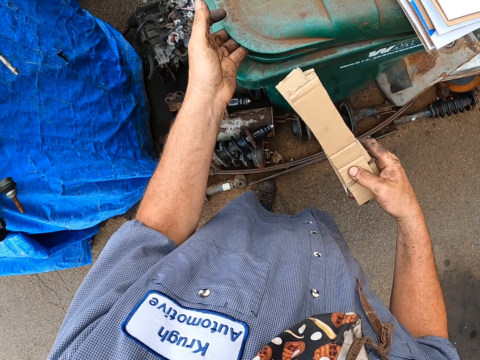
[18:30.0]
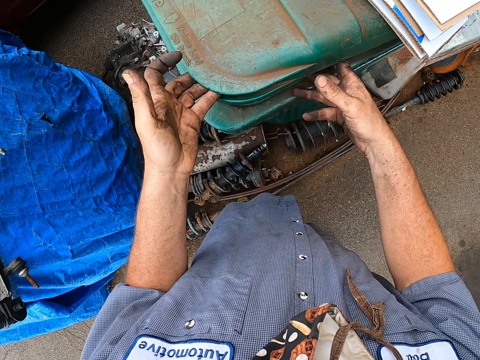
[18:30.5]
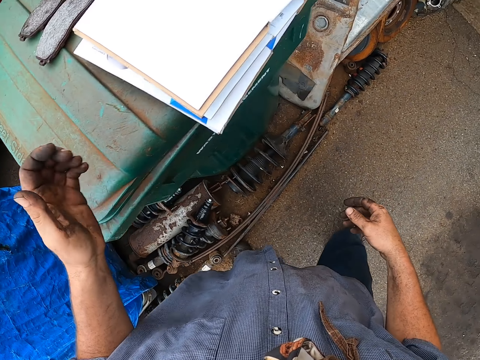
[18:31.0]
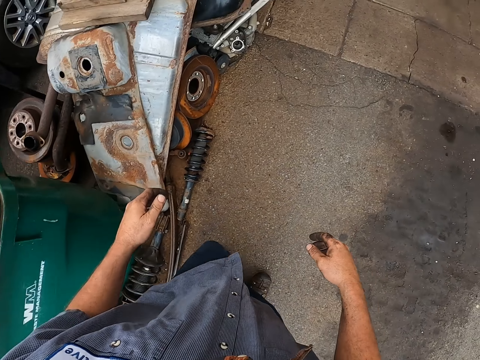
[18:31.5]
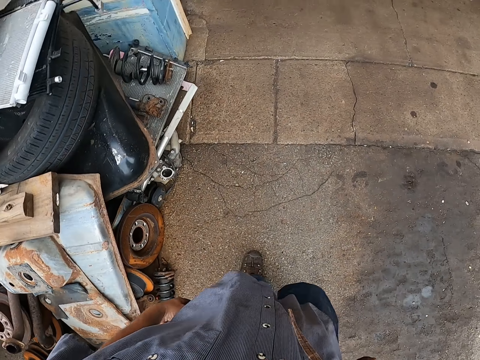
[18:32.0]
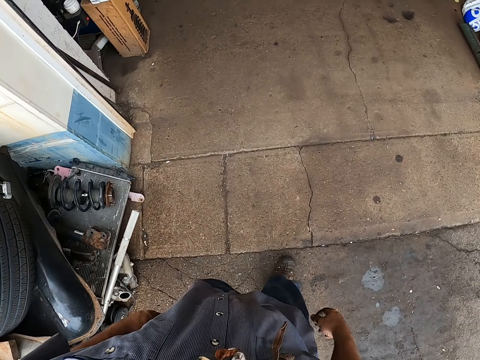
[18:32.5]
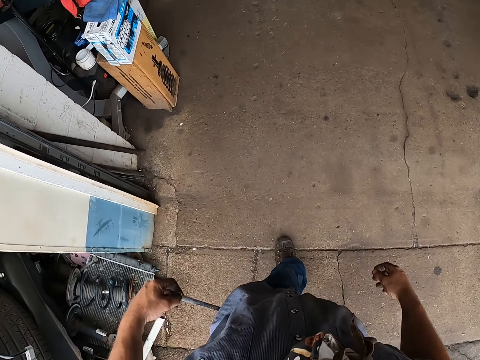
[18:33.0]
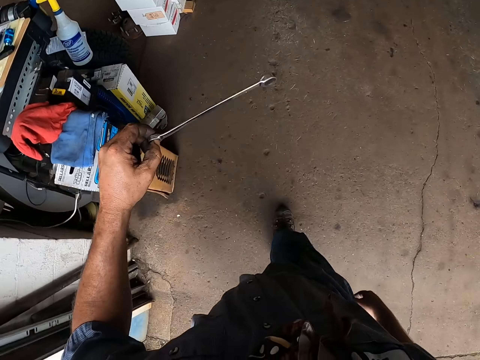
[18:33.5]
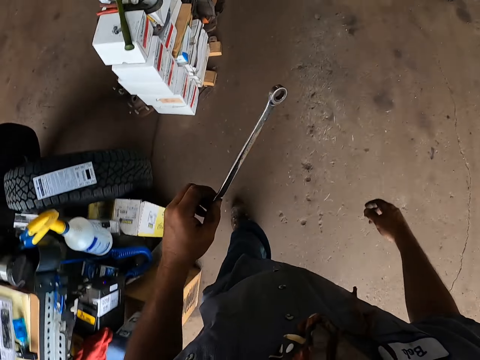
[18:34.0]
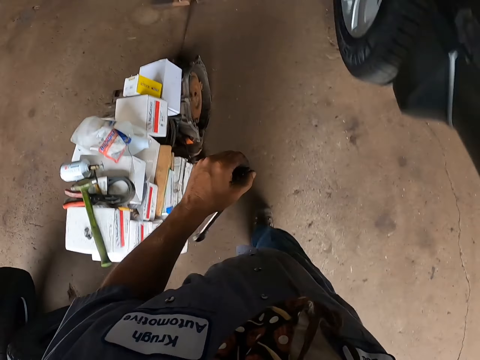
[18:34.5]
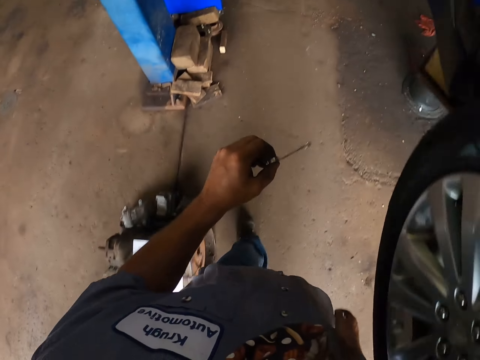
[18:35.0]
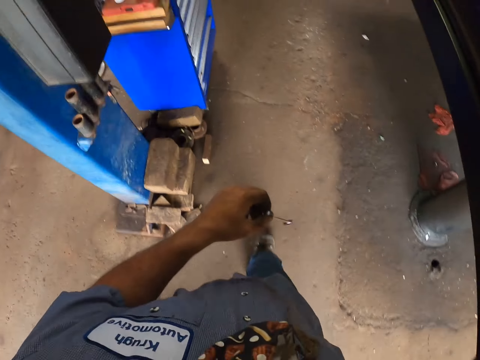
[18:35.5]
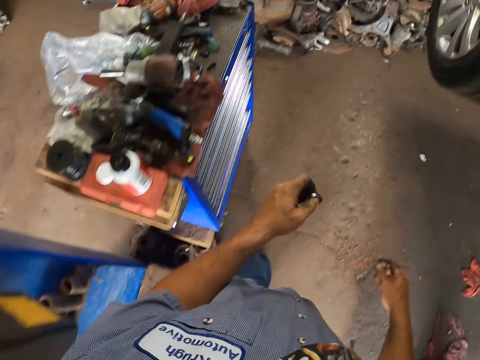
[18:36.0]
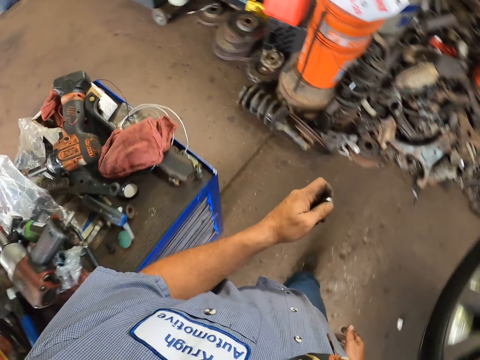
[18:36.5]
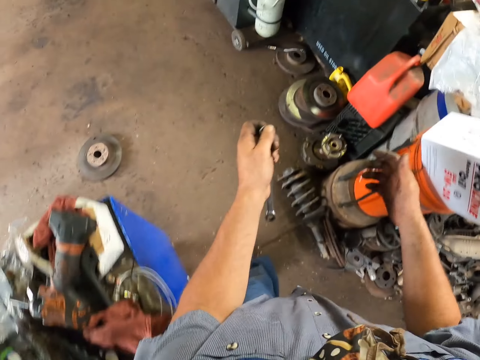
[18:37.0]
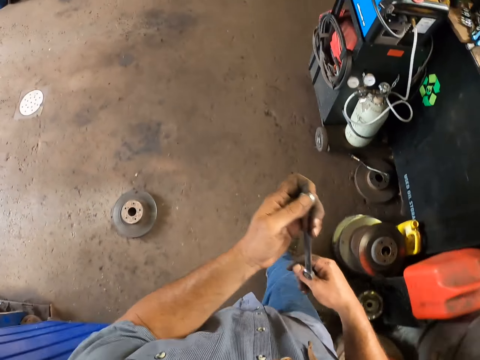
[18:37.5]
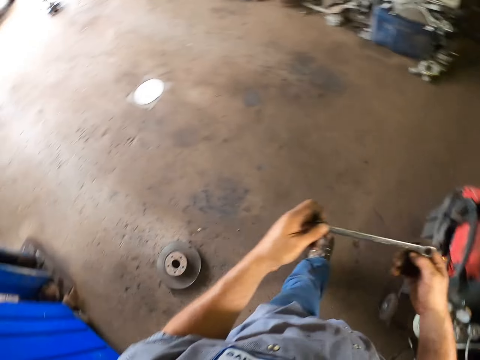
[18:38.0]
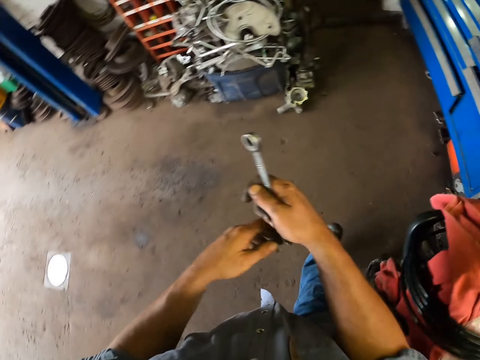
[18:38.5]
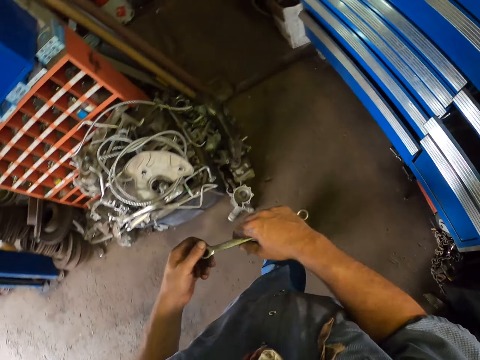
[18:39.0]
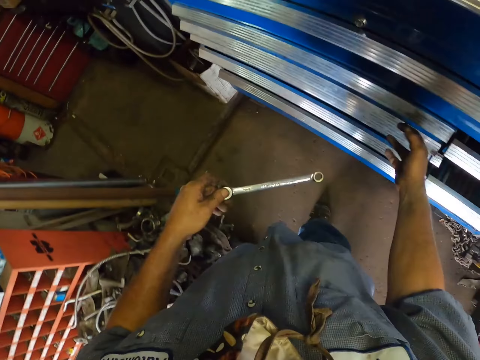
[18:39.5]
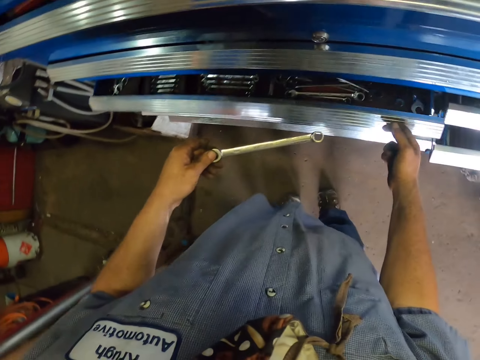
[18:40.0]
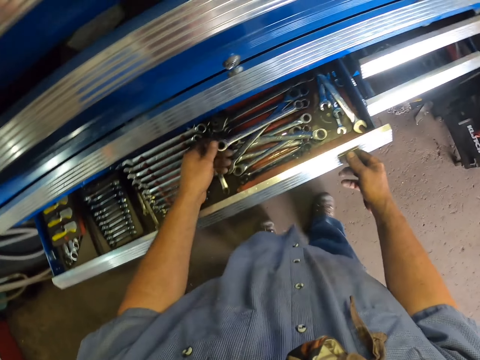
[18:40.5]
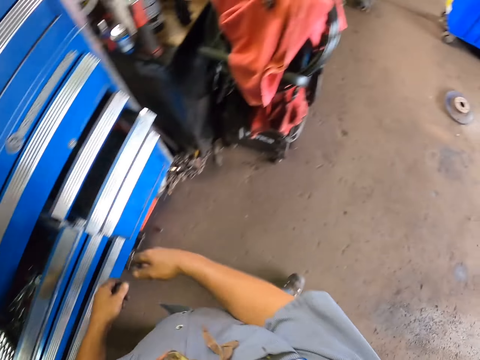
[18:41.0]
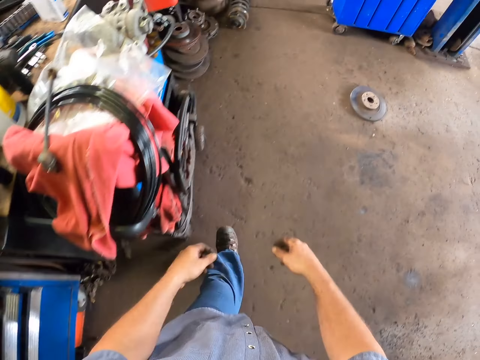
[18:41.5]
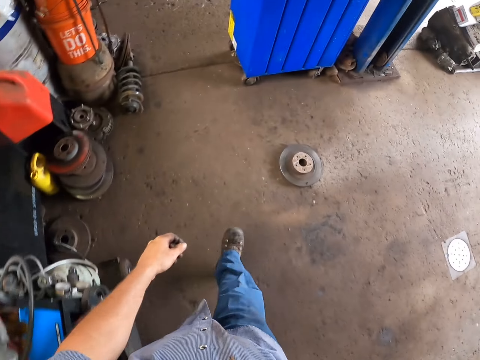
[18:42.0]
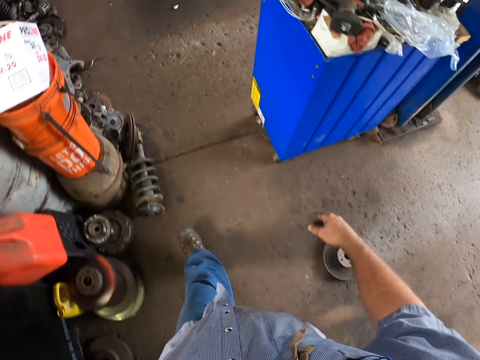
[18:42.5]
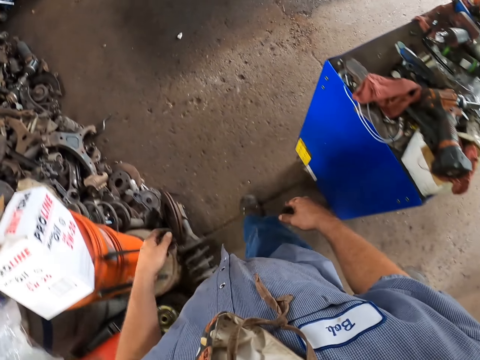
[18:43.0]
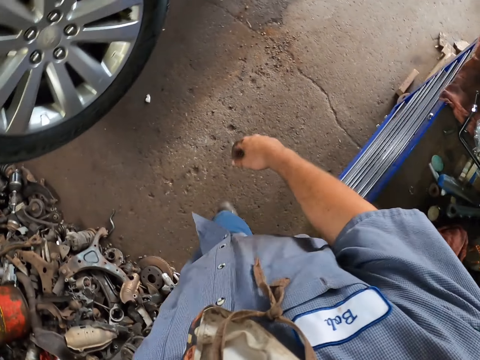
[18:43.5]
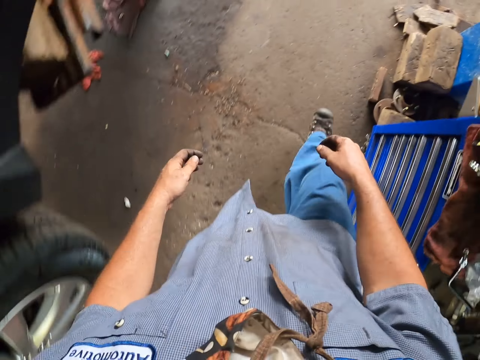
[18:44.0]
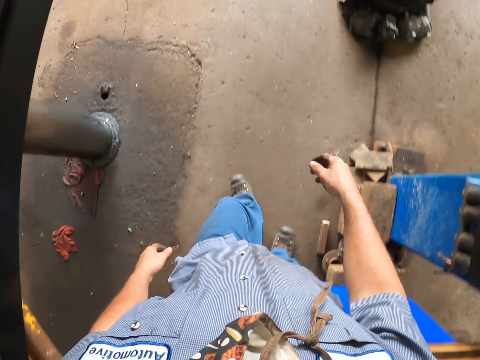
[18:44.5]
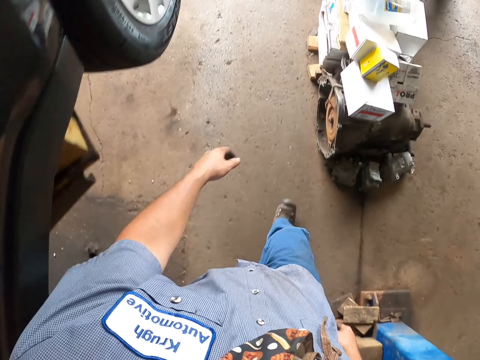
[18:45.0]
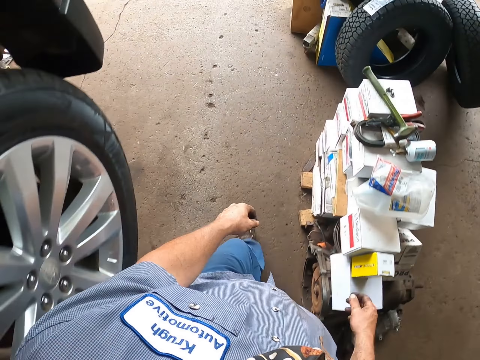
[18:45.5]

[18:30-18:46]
The camera wearer opens the dust bin. He disposes of the pieces of box in the bin. He walks in a room. He removes a metal from his pocket. He walks. He opens a drawer. He puts the metal or spanner in the drawer. He closes the drawer. He walks in the room.

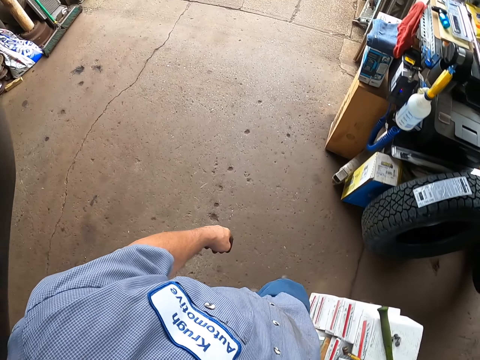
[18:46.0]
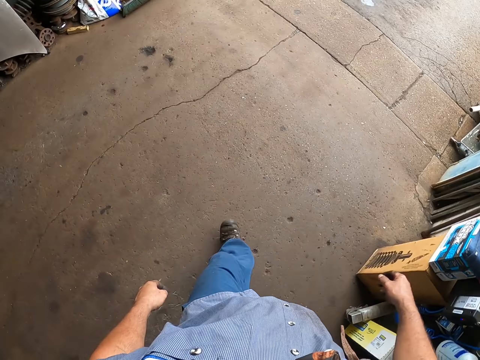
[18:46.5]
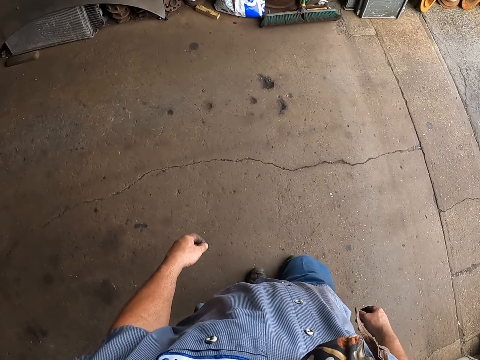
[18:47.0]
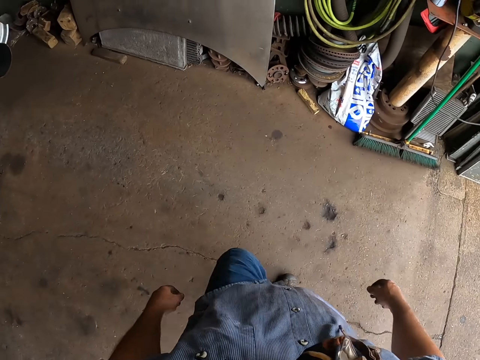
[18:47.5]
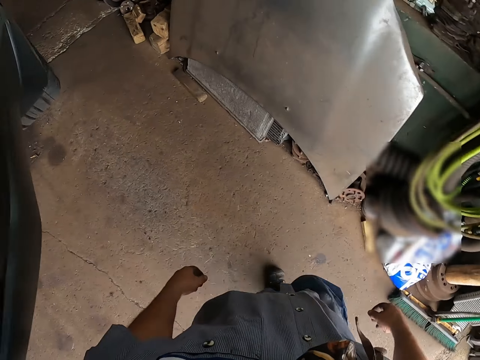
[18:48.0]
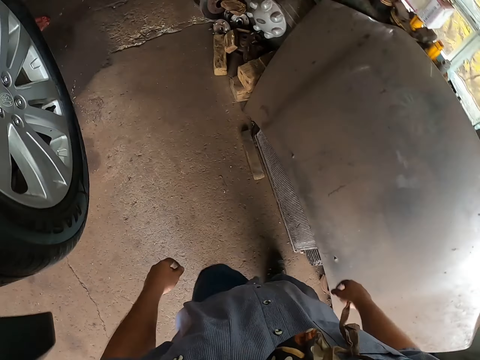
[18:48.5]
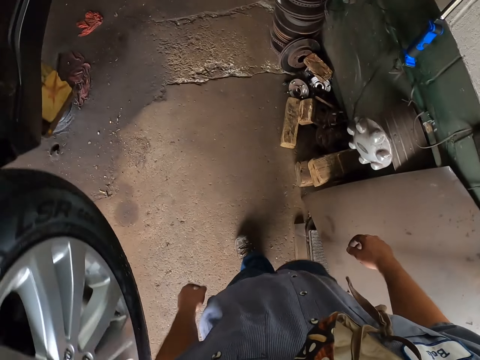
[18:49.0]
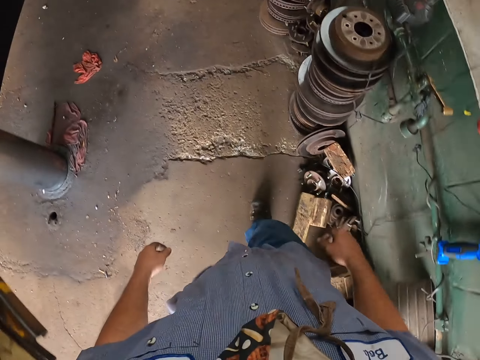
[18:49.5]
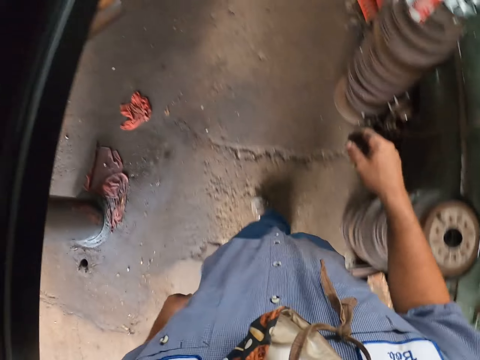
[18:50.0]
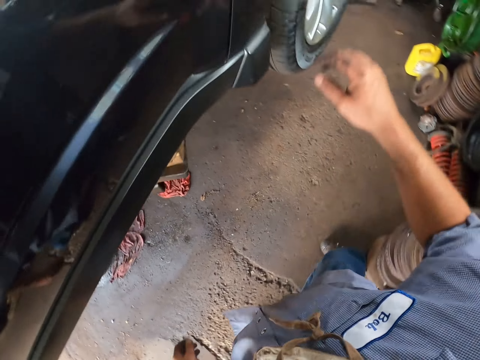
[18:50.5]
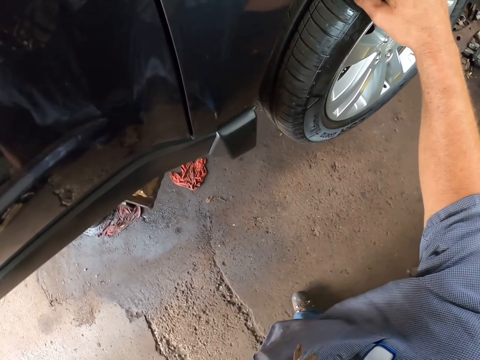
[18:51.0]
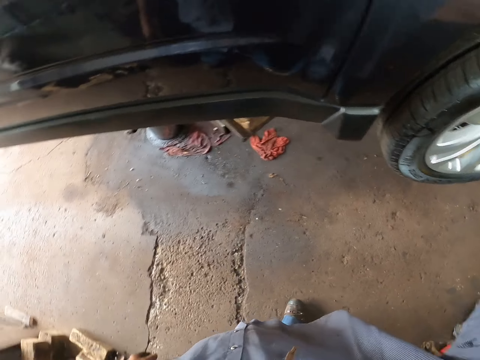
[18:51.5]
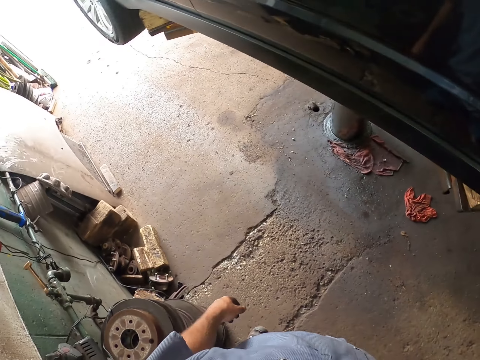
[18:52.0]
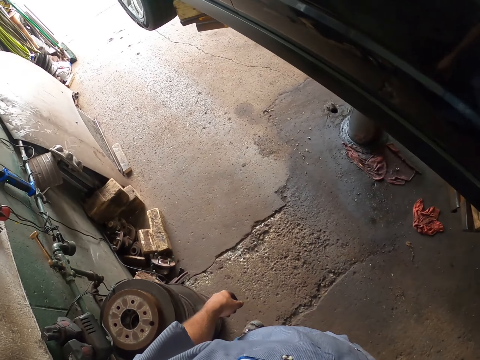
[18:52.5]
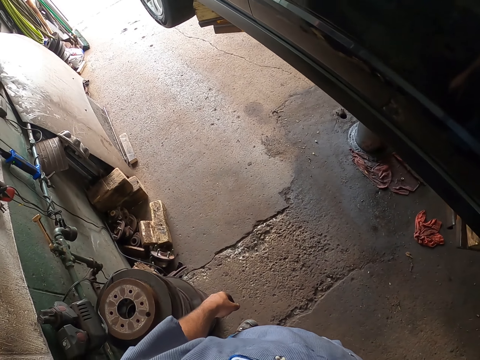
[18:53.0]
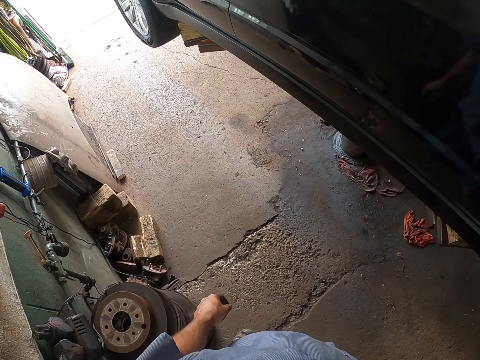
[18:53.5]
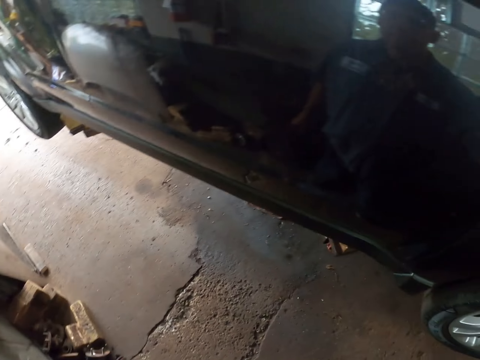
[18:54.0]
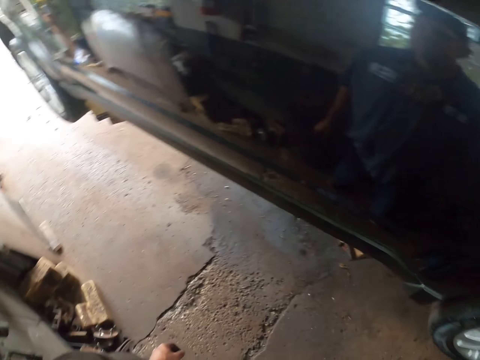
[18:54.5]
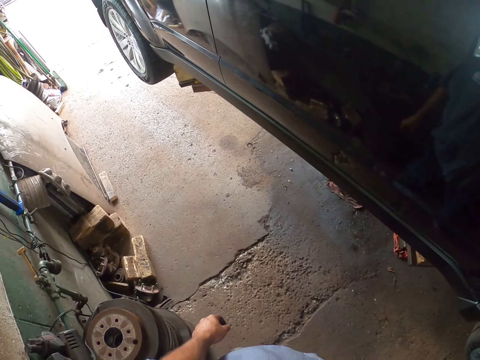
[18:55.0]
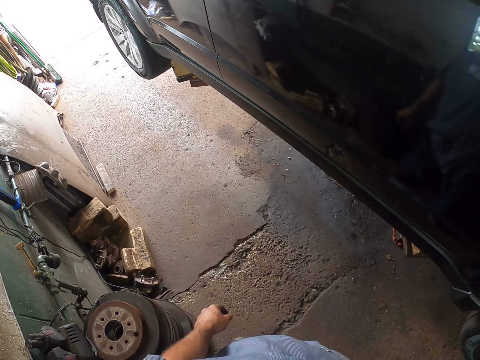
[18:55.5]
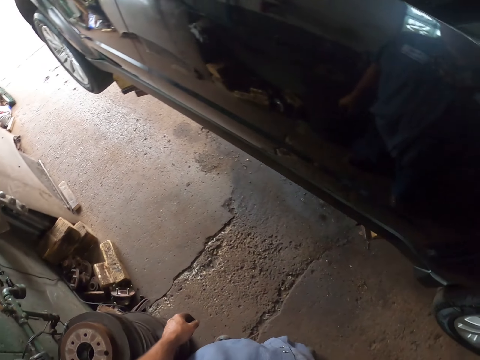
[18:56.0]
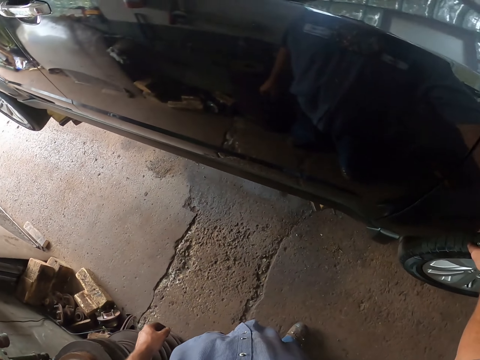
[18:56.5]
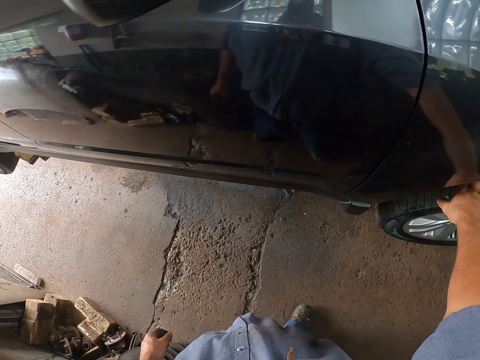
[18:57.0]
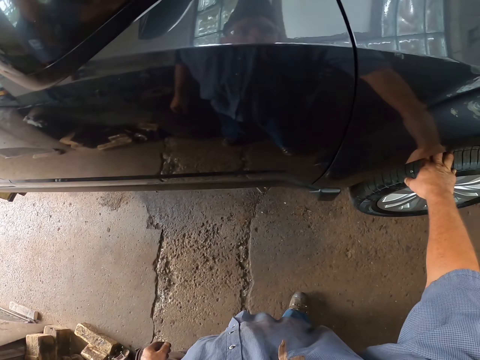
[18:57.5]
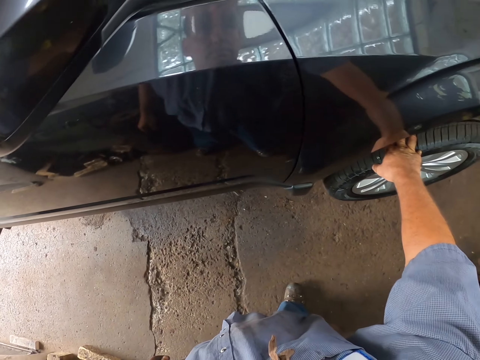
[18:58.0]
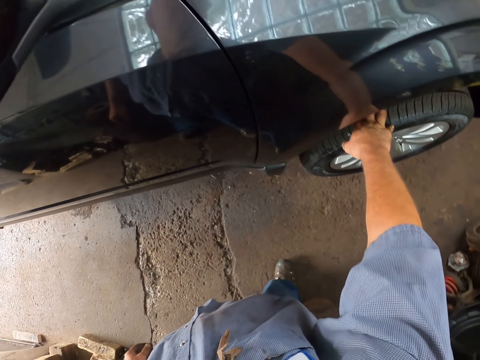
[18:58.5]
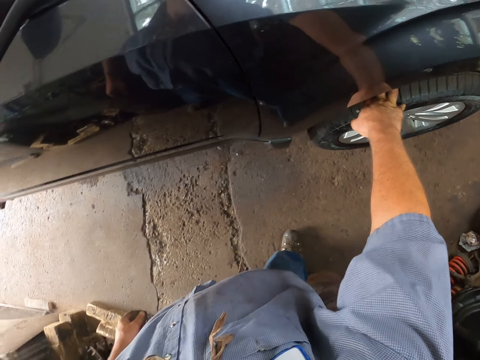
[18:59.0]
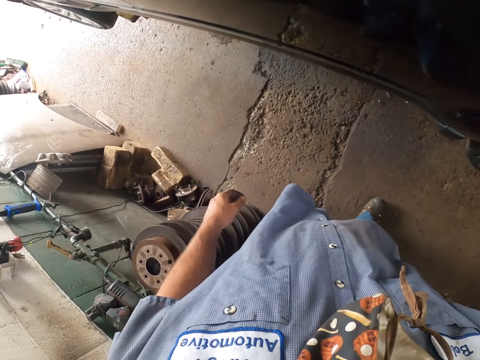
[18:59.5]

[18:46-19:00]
The camera wearer stops. They hold a tire with the right hand. They look at the car. They look around. They hold the tire with the right hand.
